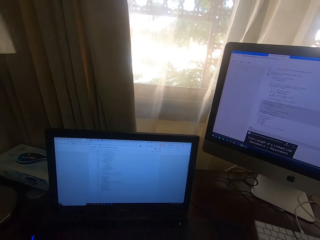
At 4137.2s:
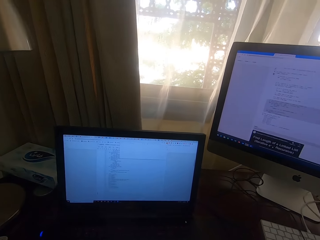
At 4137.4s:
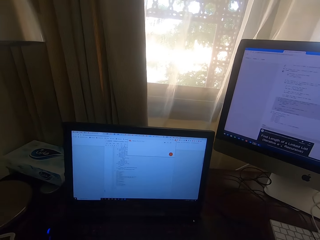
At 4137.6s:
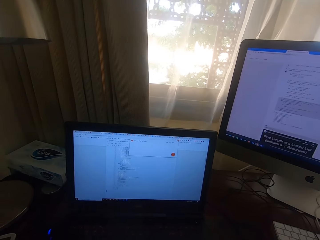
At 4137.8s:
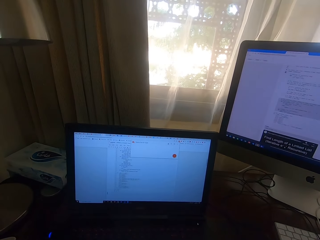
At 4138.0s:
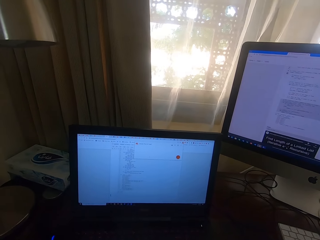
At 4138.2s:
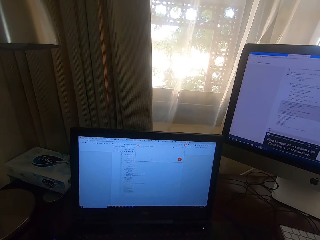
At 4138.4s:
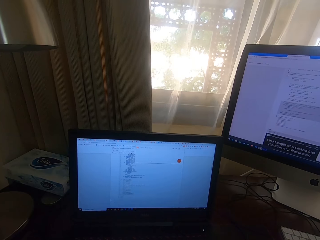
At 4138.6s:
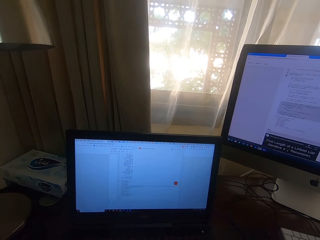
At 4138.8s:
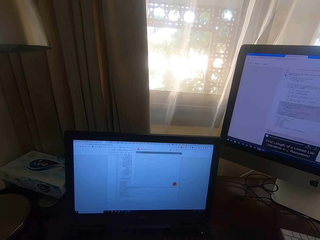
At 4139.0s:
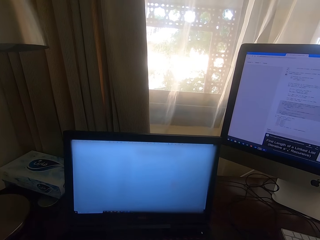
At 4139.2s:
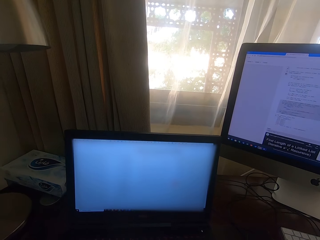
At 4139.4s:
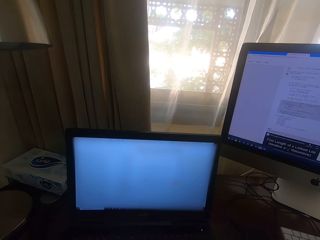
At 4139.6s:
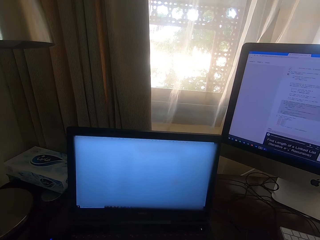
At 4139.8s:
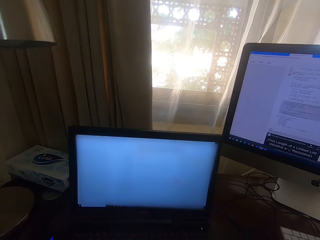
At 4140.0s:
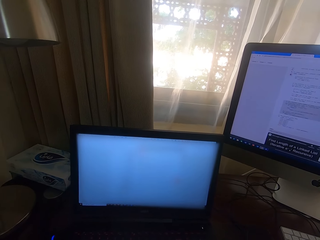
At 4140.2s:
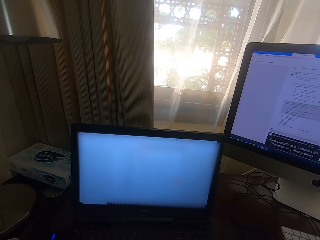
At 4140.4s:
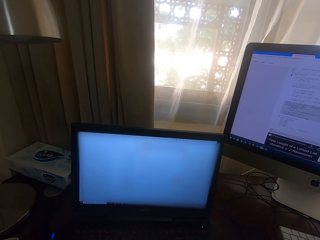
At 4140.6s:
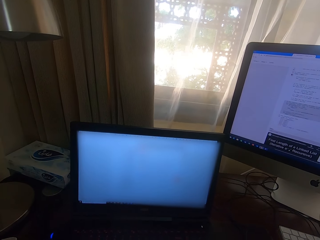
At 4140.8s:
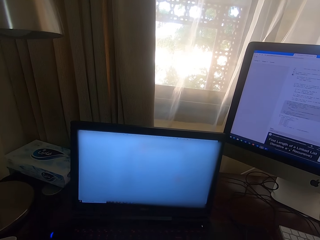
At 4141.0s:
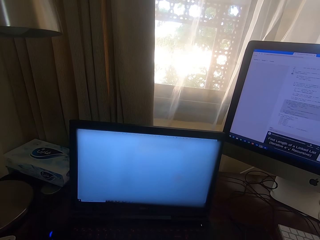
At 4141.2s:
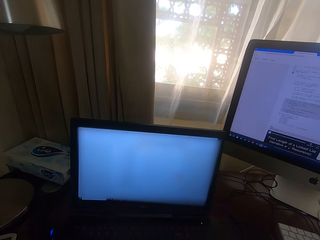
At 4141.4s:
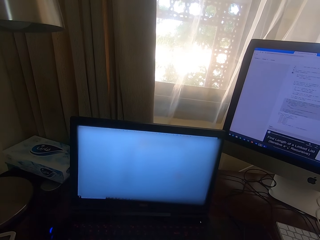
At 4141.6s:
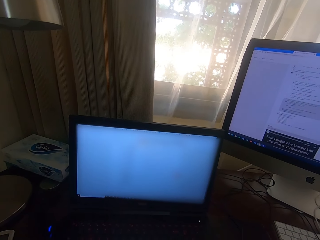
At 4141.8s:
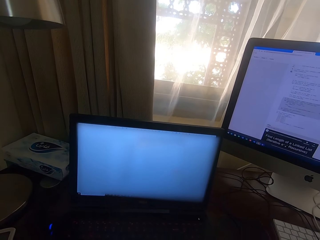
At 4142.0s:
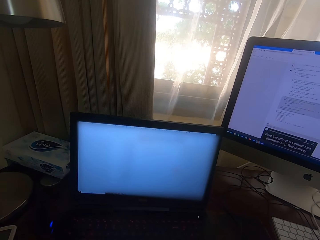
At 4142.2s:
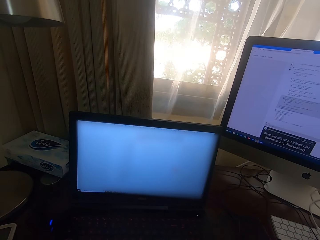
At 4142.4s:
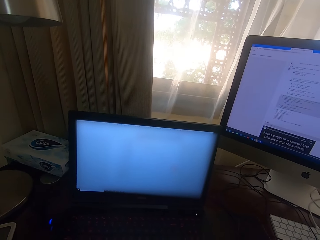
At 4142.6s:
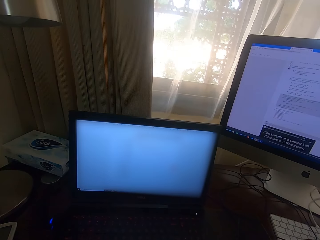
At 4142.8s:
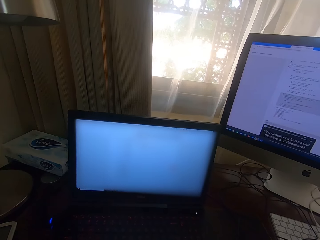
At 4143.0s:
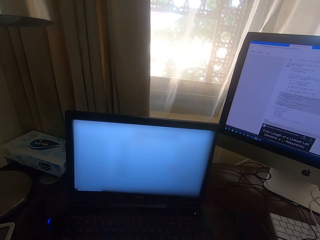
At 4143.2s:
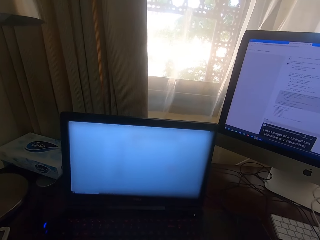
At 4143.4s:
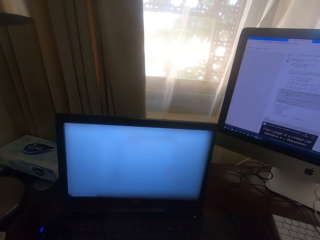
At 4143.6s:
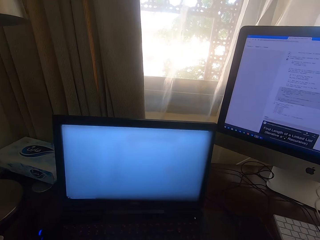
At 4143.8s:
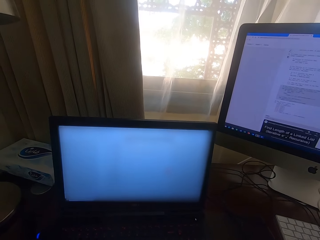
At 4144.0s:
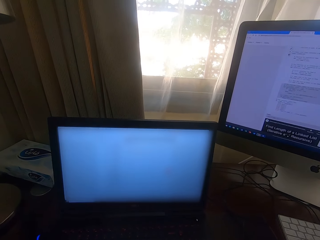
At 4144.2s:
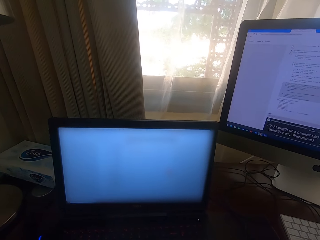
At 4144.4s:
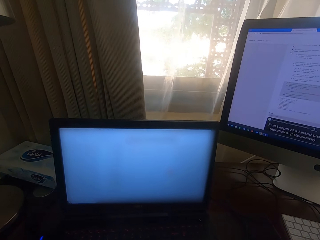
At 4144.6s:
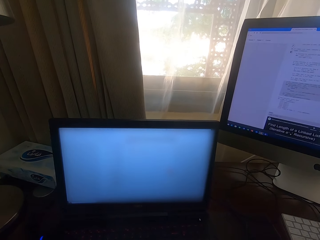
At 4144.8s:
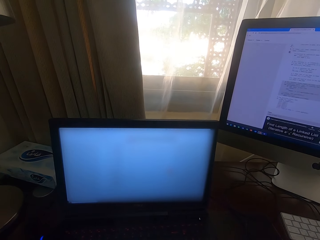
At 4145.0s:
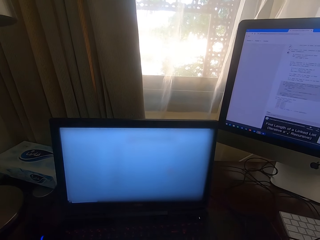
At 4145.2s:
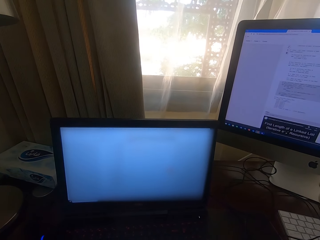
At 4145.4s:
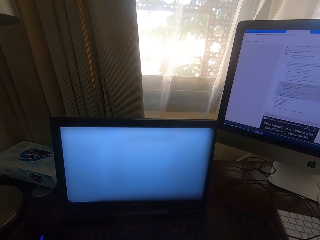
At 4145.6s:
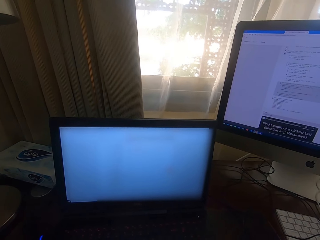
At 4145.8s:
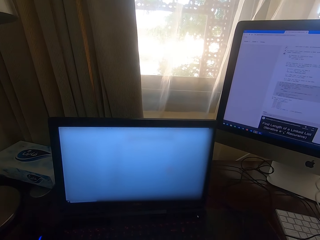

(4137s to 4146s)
The camera wearer operates the computer.

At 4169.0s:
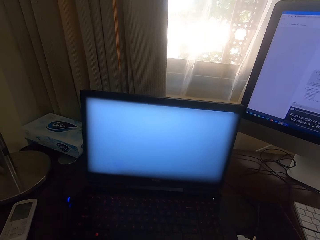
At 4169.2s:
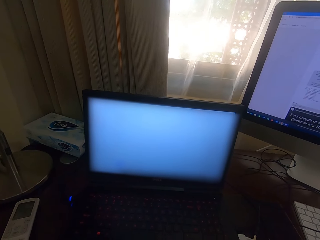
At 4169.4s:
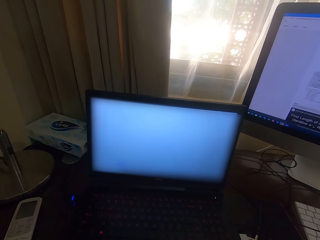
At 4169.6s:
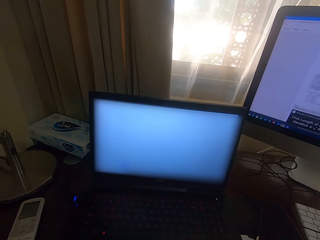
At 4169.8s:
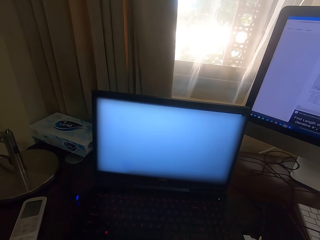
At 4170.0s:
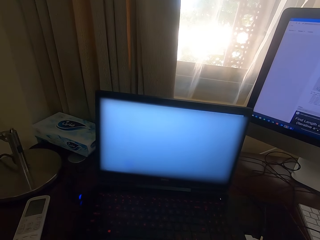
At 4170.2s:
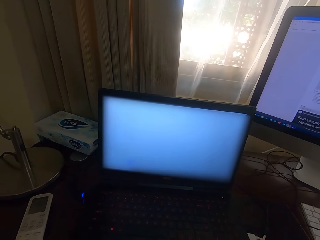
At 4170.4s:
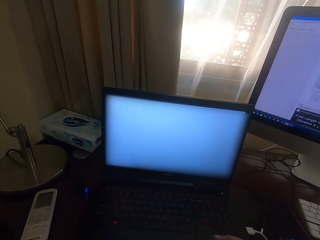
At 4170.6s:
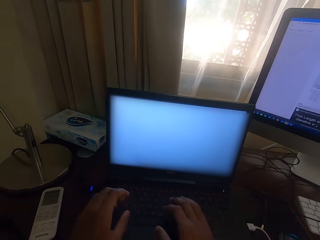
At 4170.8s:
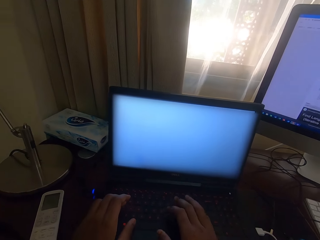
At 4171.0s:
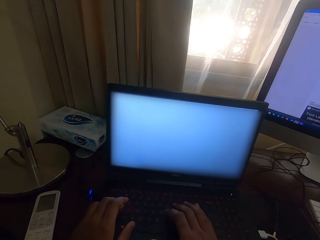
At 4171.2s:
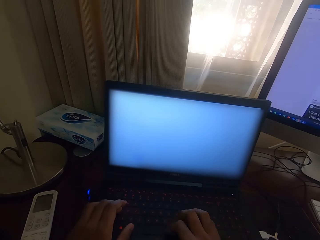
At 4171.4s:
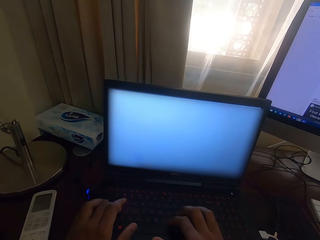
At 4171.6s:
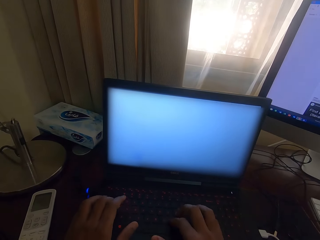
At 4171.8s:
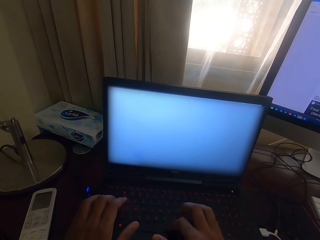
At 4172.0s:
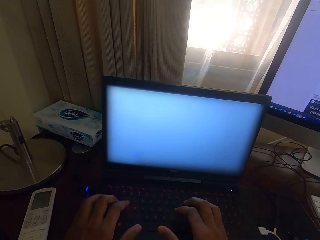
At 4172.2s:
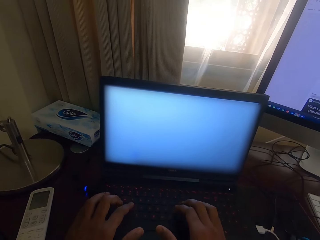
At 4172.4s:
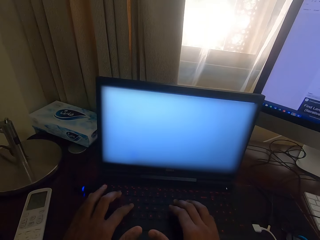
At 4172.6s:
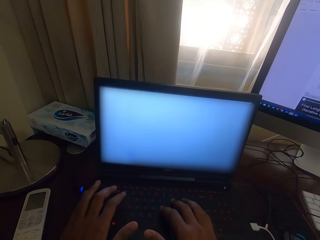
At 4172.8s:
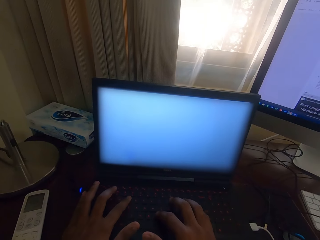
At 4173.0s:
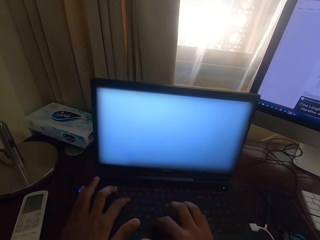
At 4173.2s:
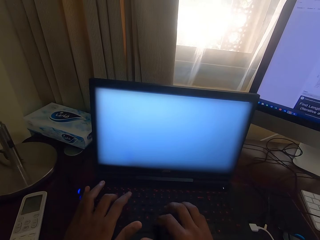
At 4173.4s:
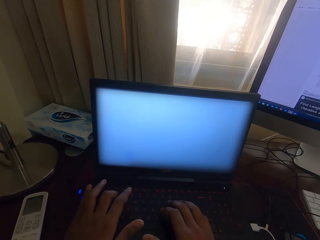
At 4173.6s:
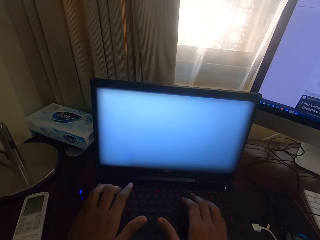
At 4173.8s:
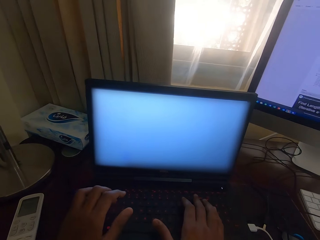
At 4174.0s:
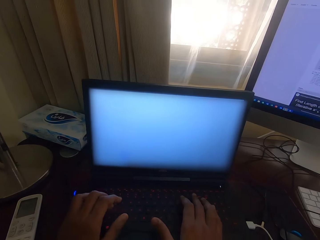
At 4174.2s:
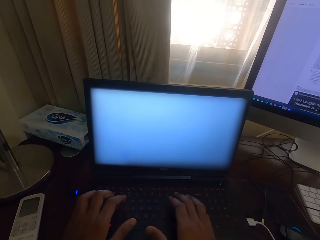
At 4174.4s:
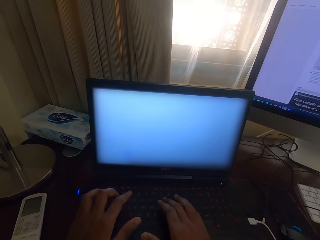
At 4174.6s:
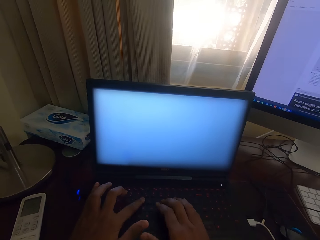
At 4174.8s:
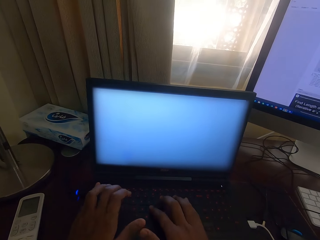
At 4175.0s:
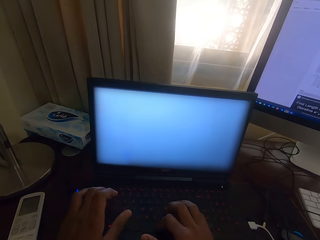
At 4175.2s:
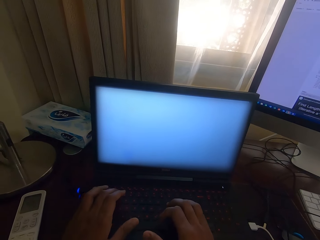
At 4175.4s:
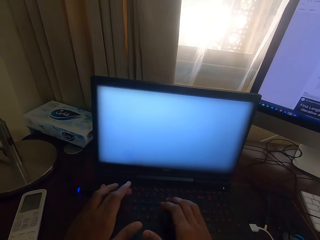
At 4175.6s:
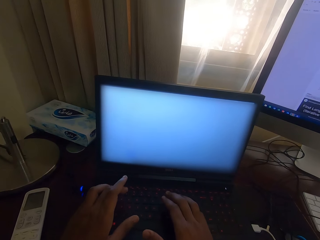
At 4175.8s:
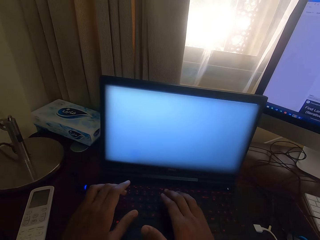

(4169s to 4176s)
The camera wearer types with the keyboard on the laptop.

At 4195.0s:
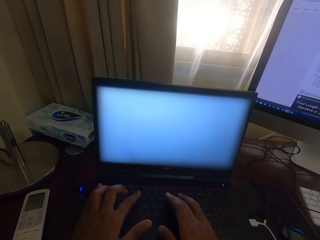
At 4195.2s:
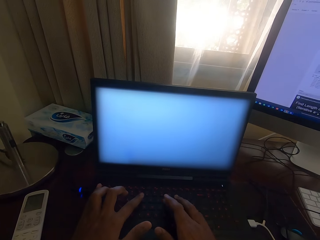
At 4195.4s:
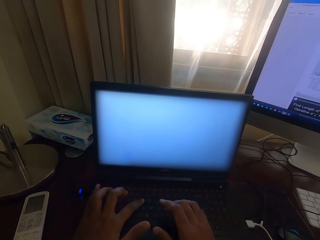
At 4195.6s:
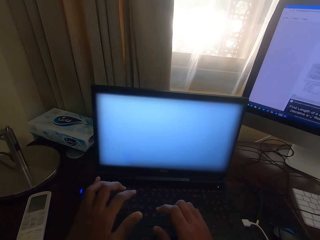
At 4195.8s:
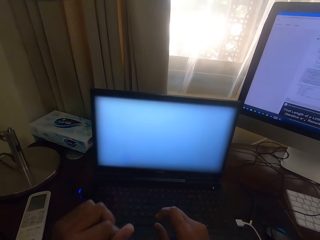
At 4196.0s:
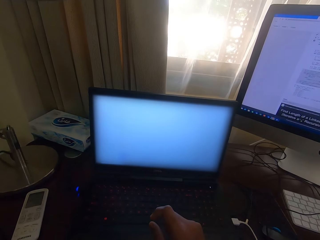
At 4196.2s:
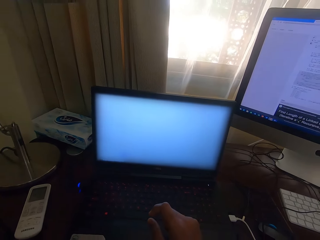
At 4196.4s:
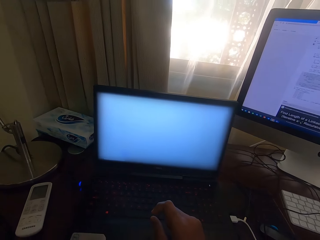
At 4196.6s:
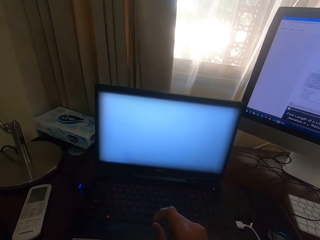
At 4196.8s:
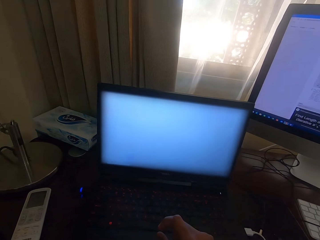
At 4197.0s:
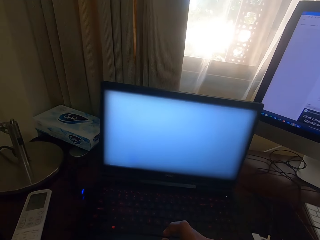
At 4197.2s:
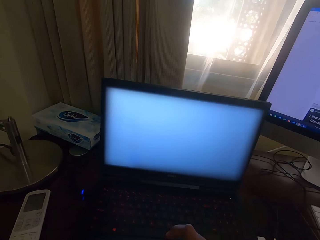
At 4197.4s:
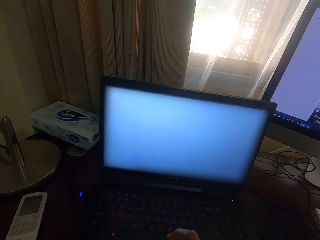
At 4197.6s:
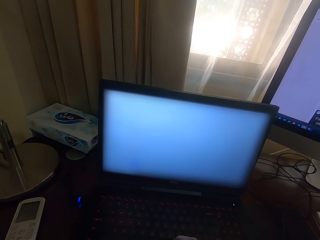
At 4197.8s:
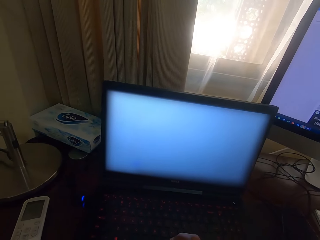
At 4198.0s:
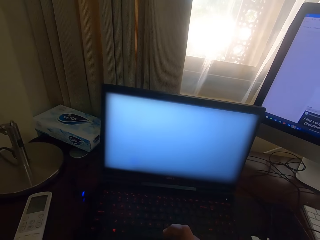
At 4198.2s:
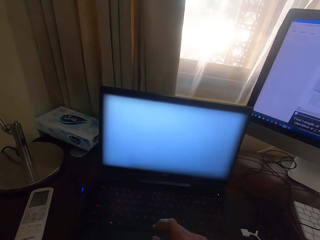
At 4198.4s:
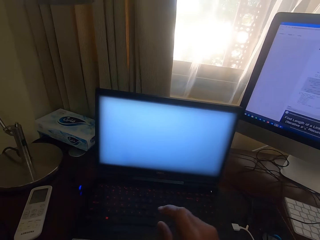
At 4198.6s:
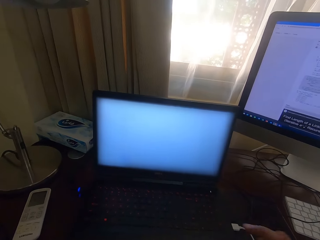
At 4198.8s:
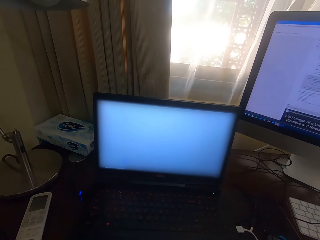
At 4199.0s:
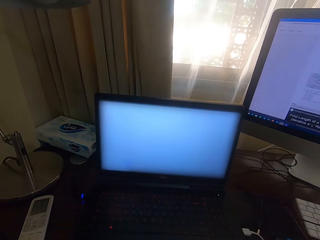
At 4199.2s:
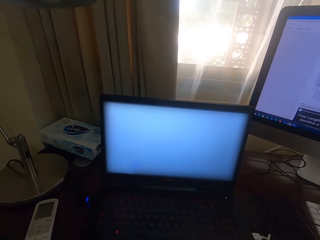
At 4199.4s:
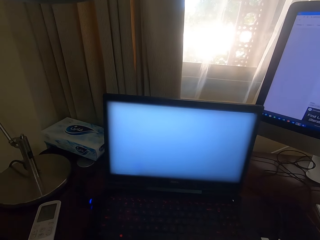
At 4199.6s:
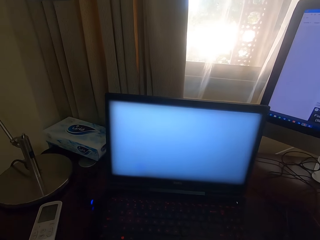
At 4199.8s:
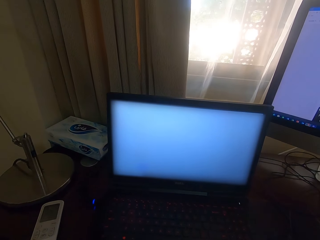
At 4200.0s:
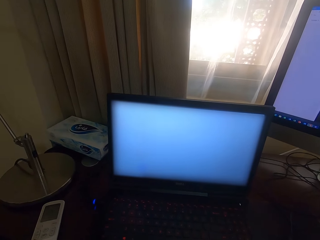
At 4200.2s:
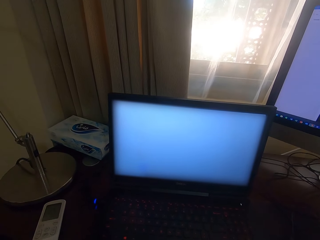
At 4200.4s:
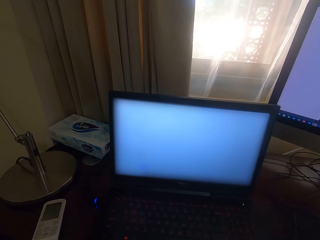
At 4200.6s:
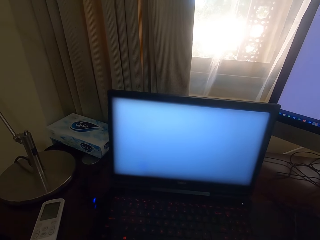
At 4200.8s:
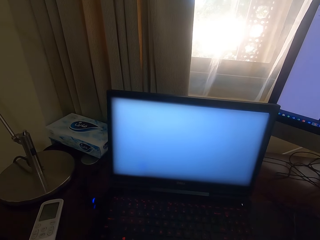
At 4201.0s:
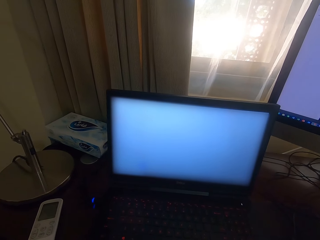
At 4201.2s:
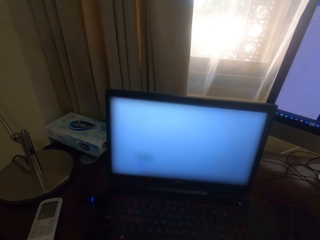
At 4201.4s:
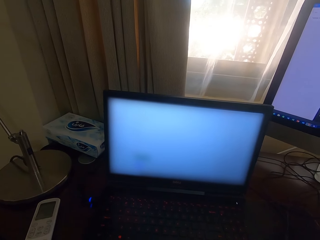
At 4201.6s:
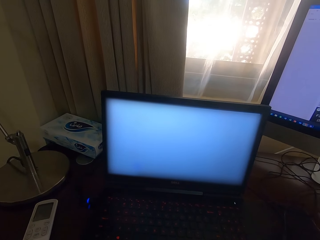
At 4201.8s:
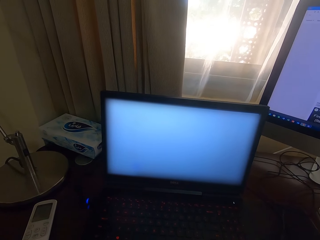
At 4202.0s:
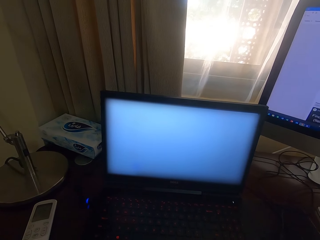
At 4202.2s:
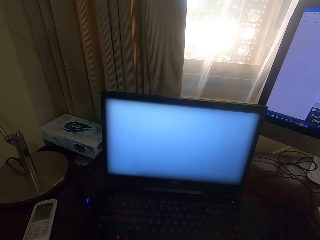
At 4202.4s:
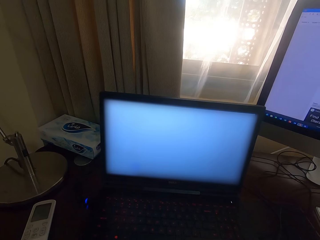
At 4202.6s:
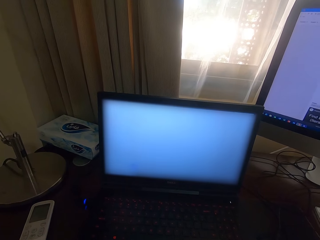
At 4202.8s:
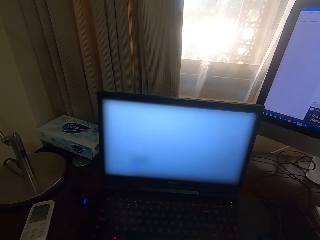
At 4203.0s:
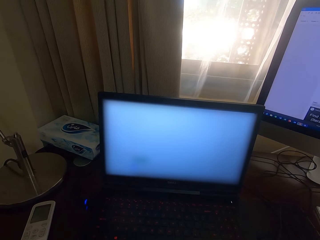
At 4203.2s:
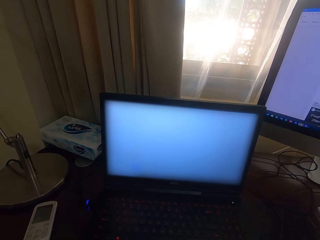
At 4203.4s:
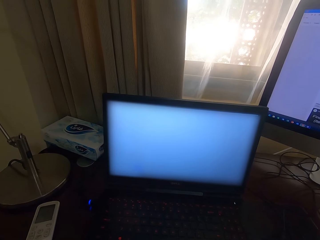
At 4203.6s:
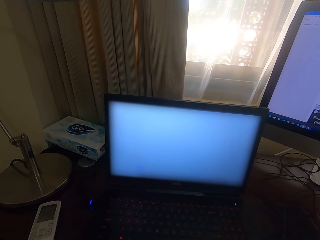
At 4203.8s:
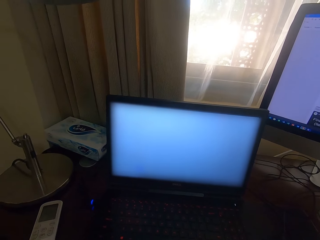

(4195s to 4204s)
The camera wearer removes the hands from the keyboard. They look at the laptop.
